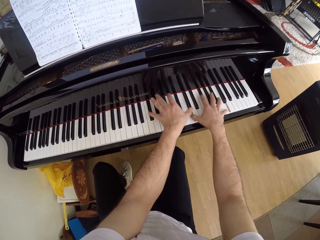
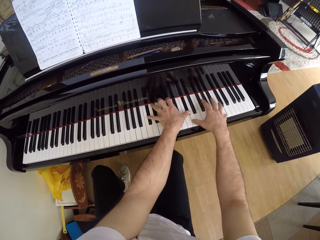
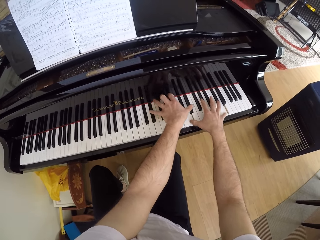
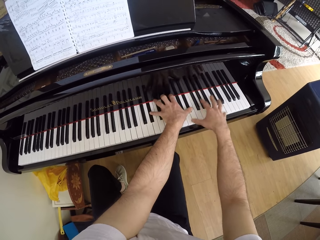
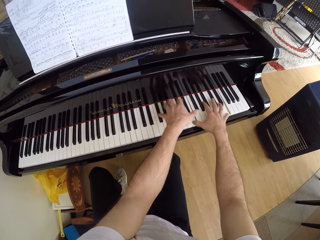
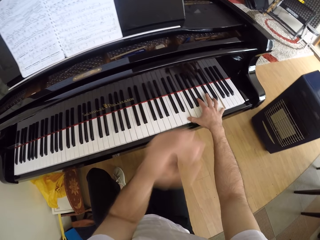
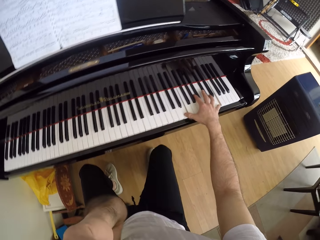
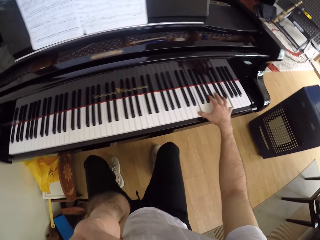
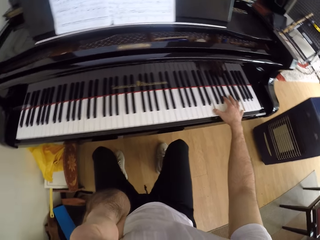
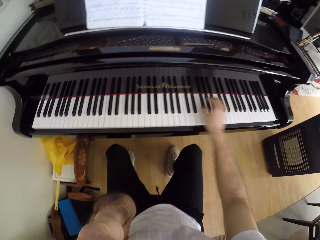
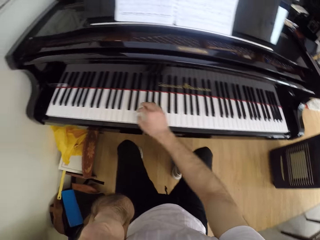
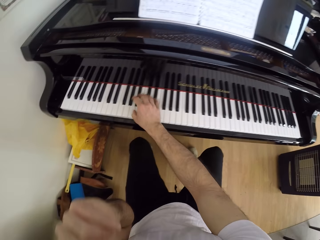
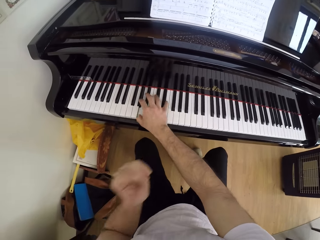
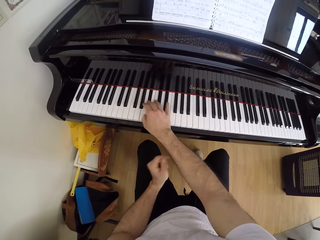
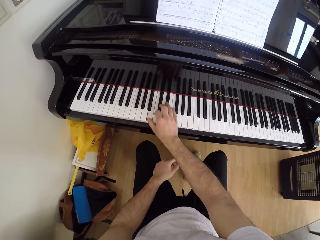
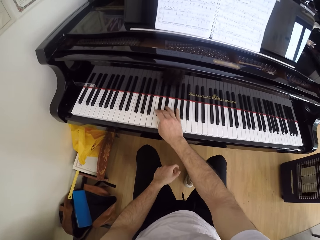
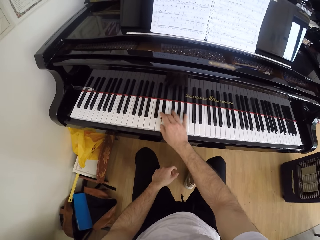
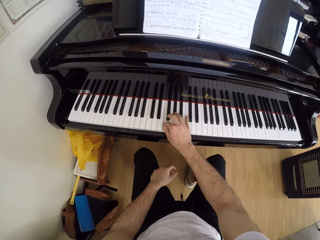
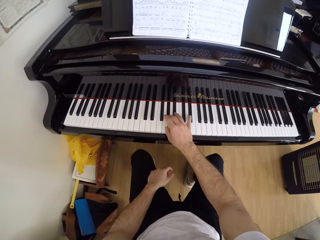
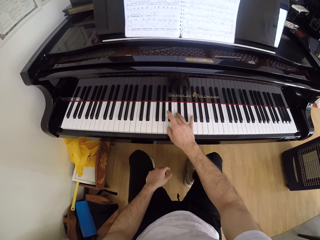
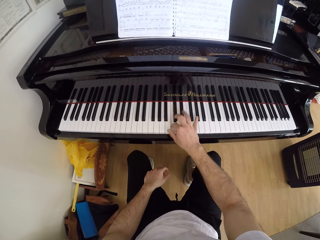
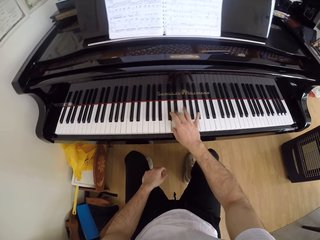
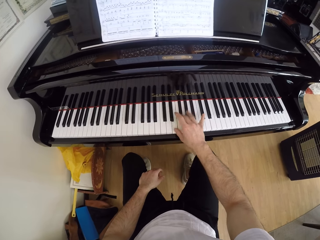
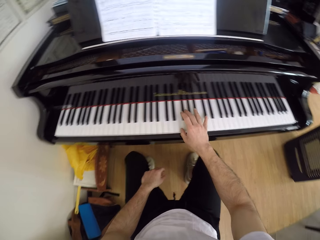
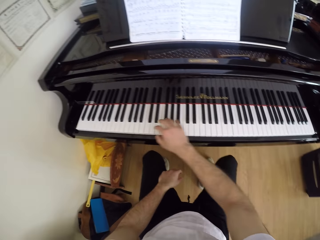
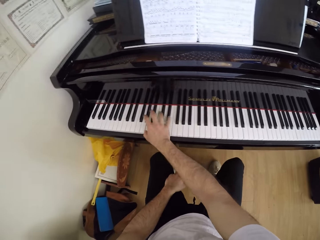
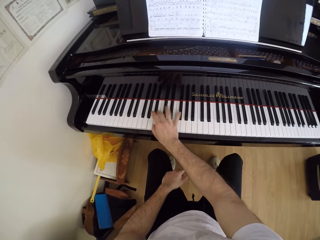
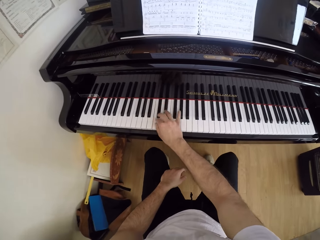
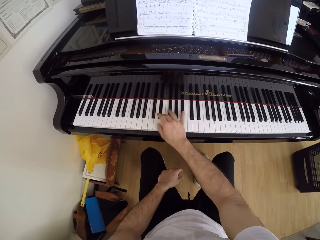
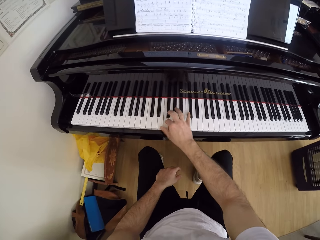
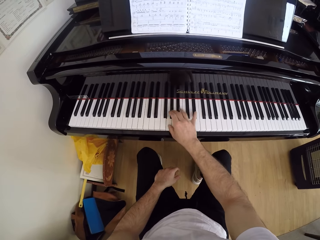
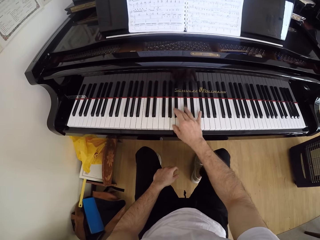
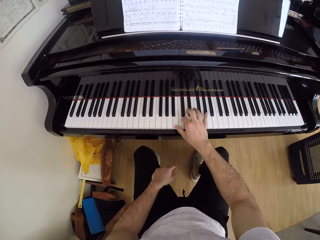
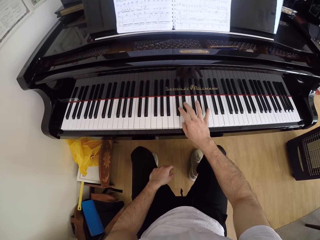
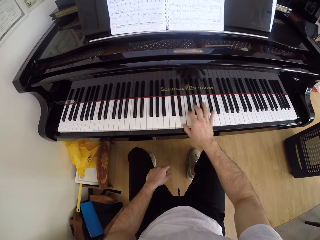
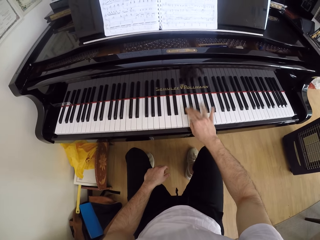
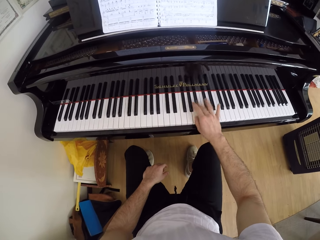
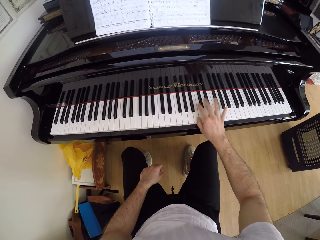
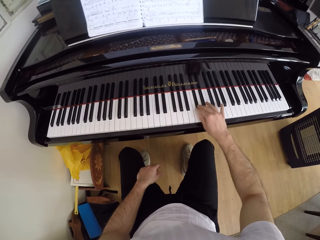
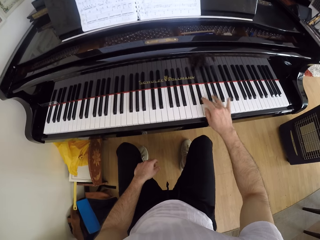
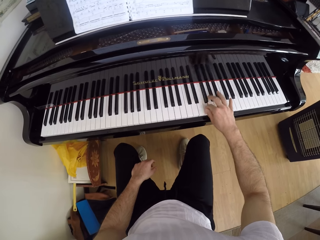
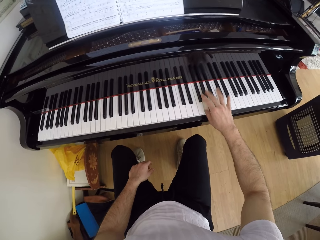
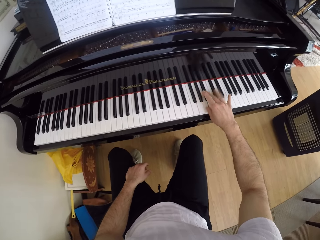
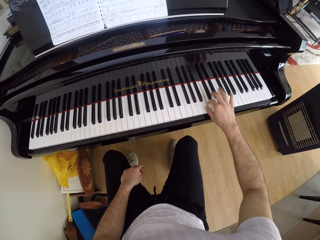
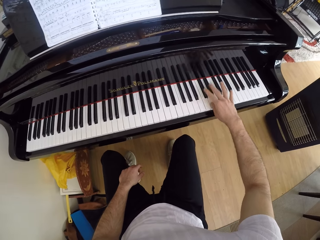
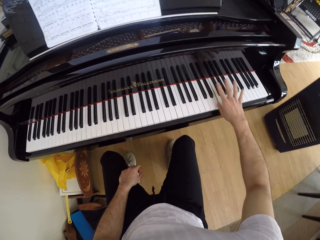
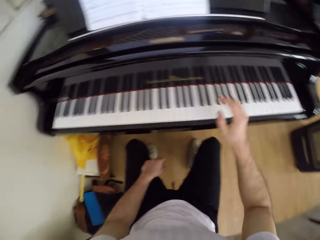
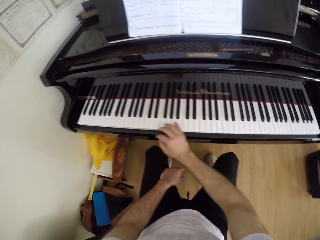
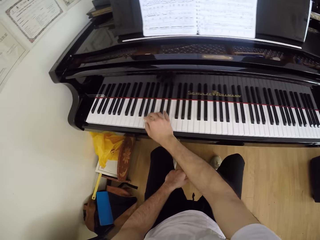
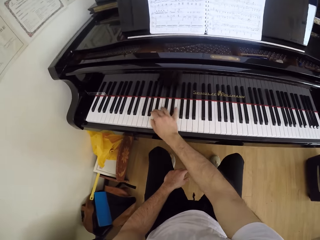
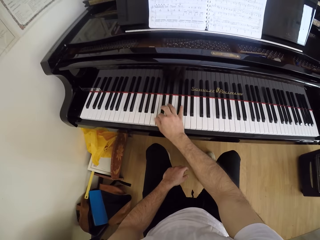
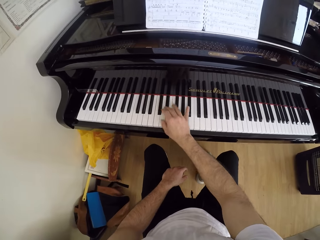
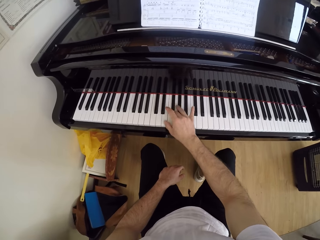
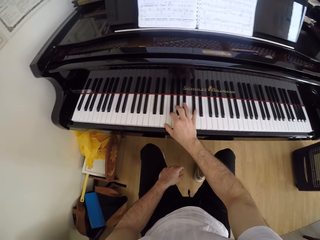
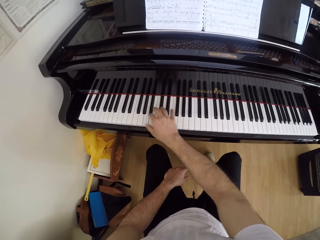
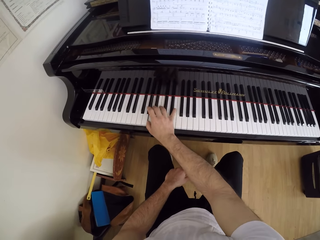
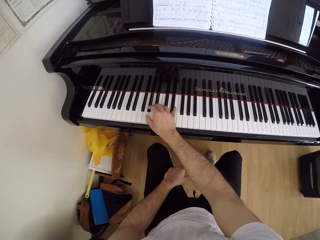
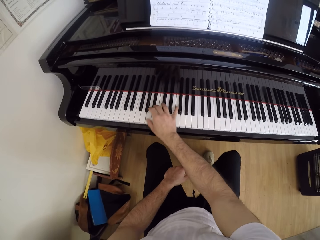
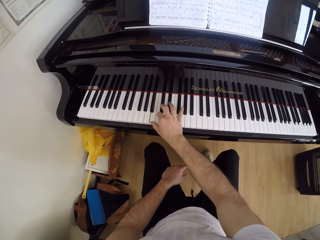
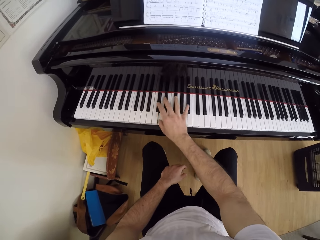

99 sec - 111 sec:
The camera wearer plays the piano with his right hand. He raises the hand.

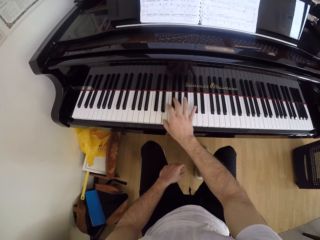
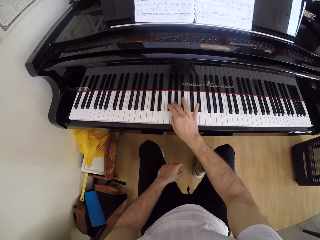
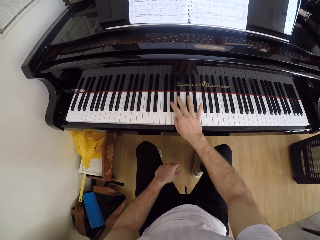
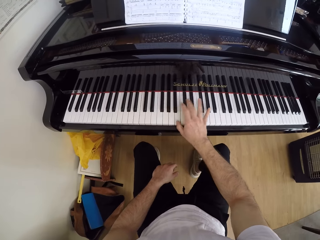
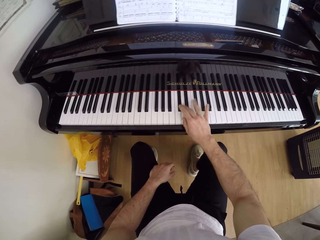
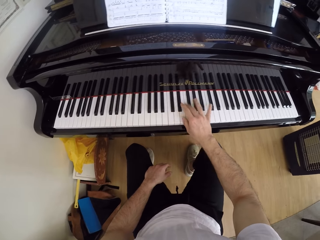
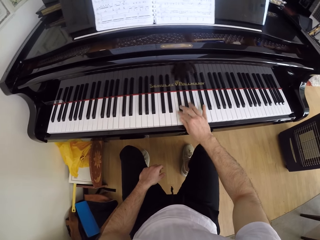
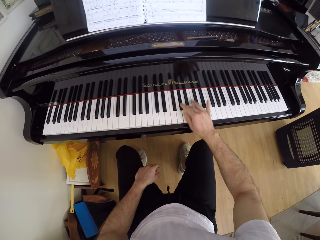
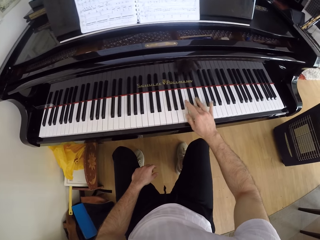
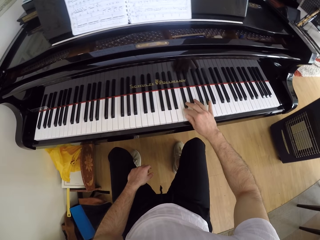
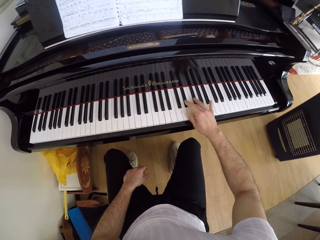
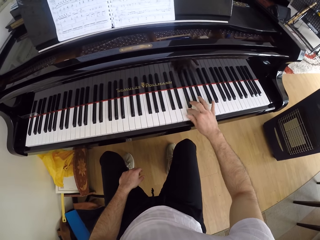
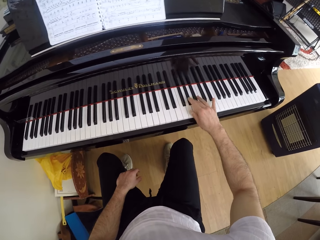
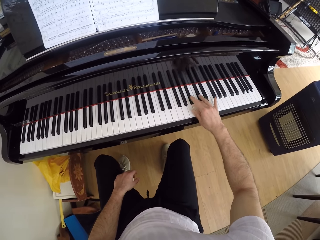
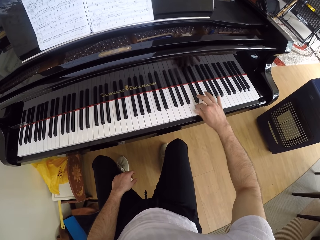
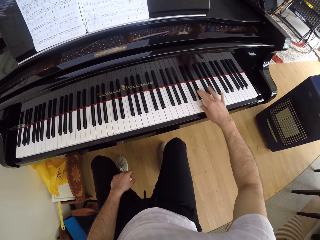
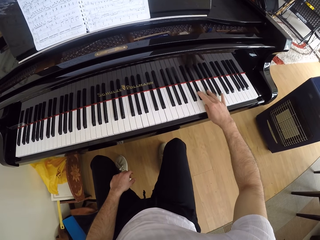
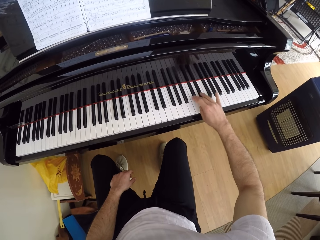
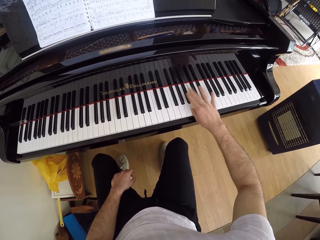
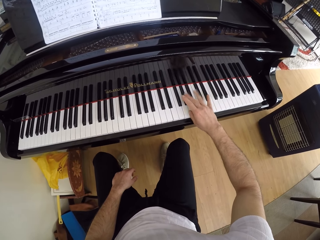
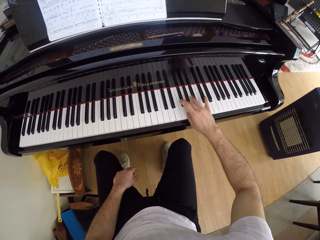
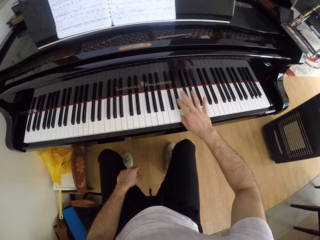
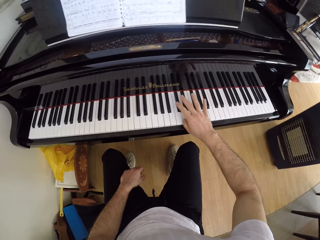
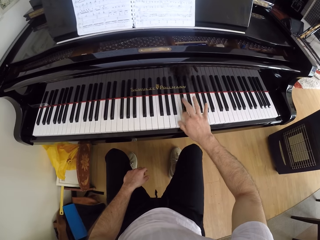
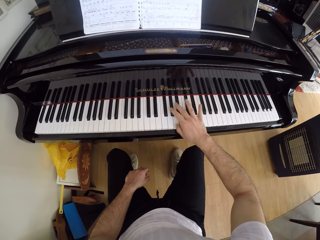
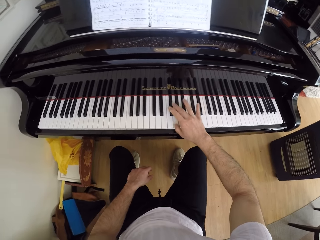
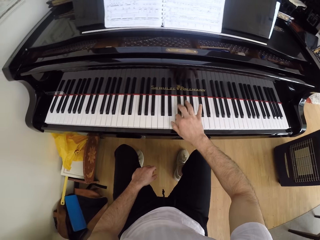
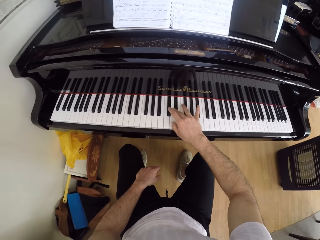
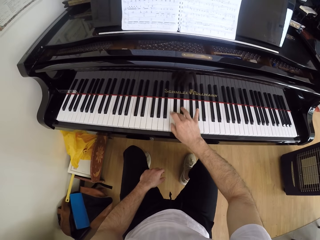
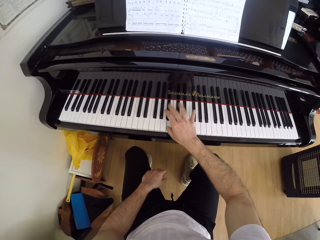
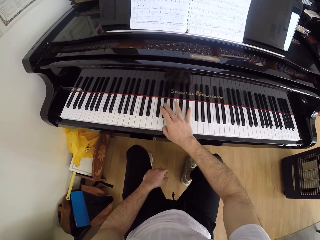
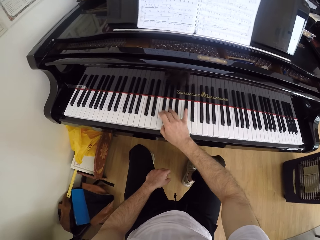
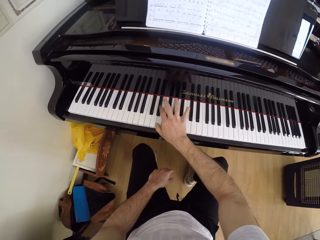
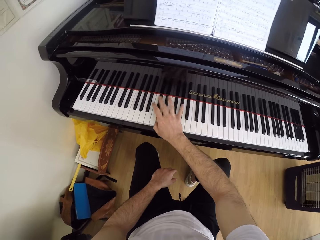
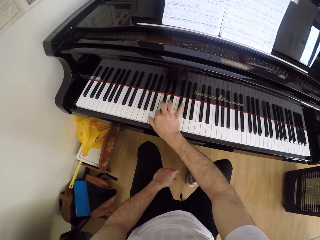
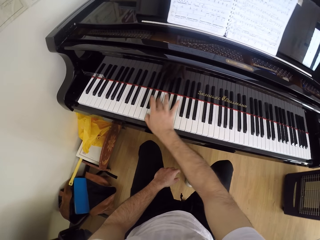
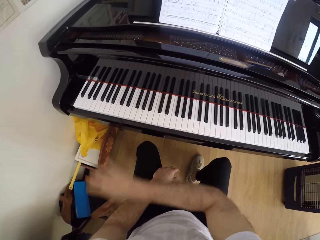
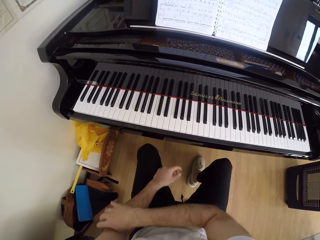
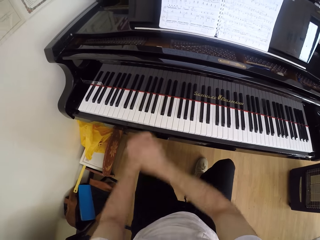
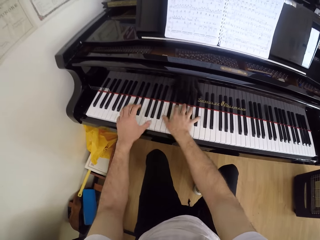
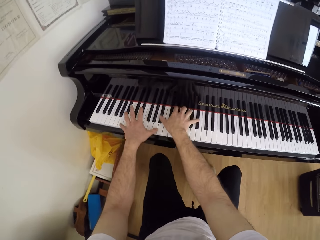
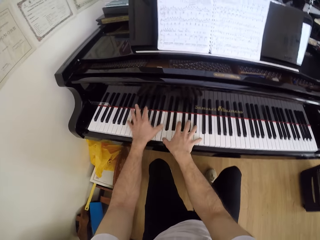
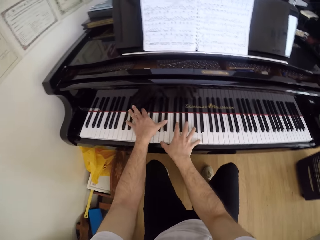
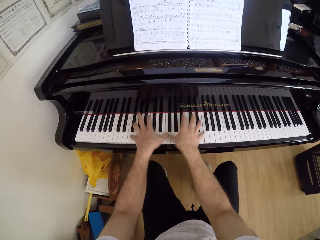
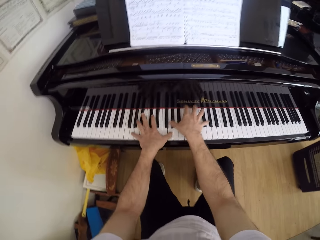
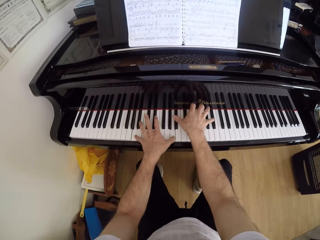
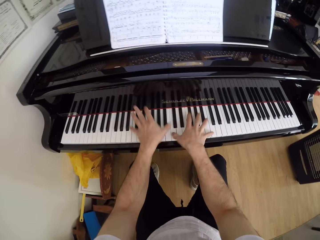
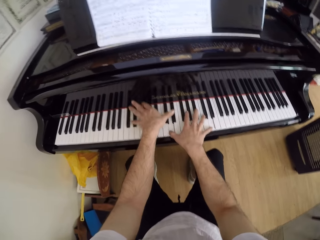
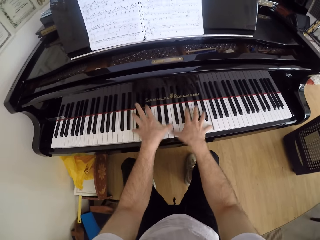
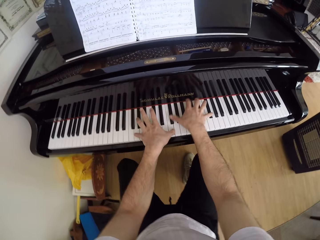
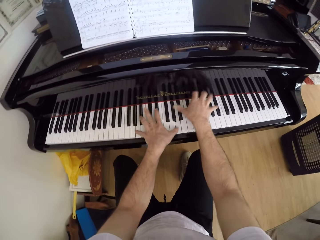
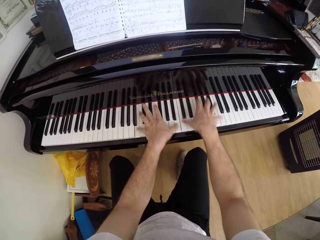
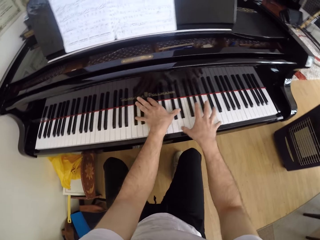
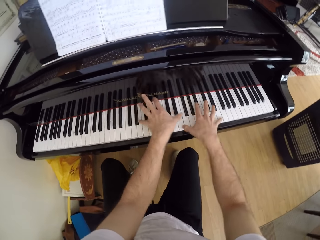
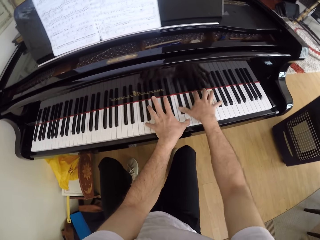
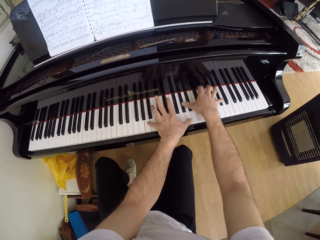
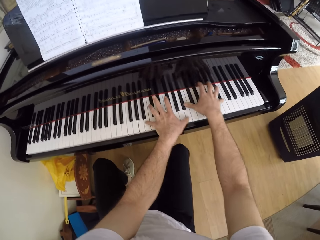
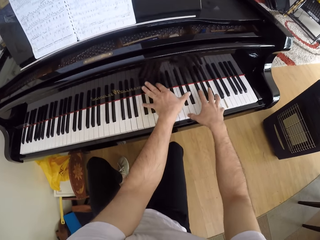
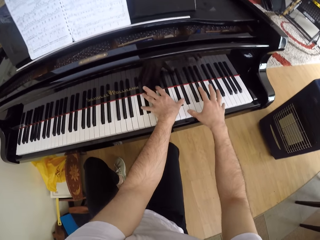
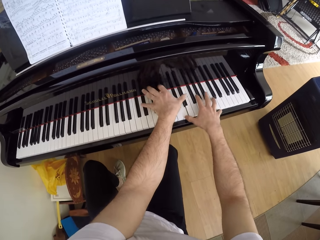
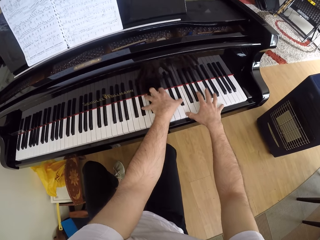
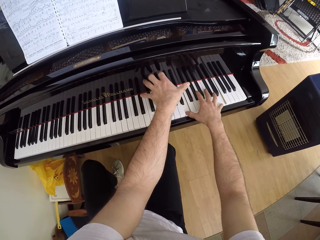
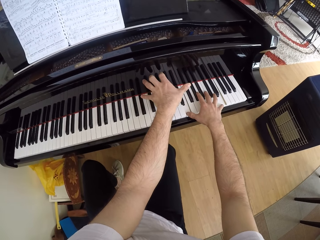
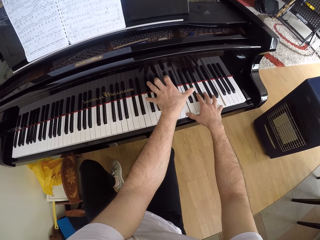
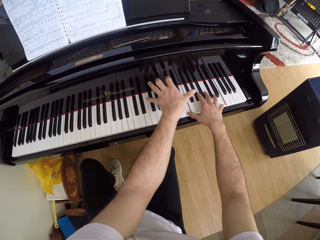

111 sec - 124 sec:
The camera wearer plays the piano with both hands.
